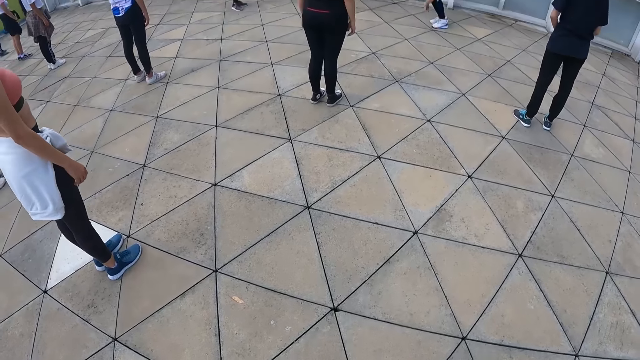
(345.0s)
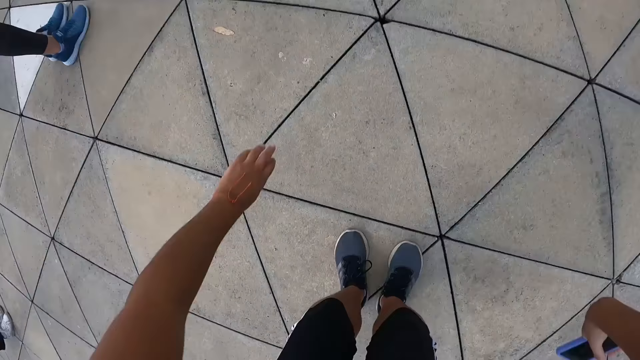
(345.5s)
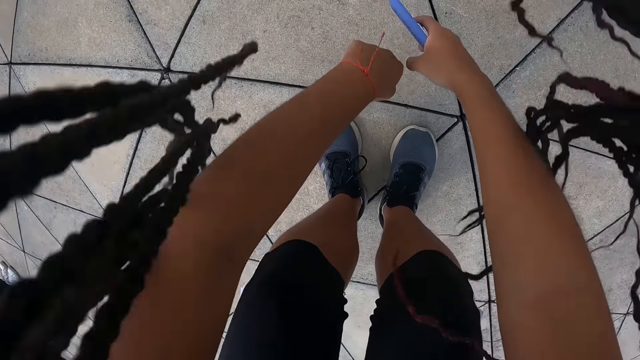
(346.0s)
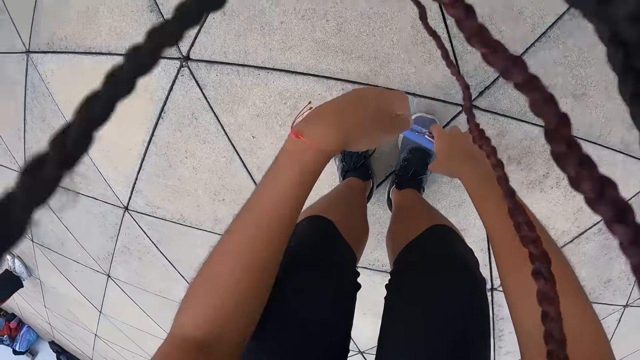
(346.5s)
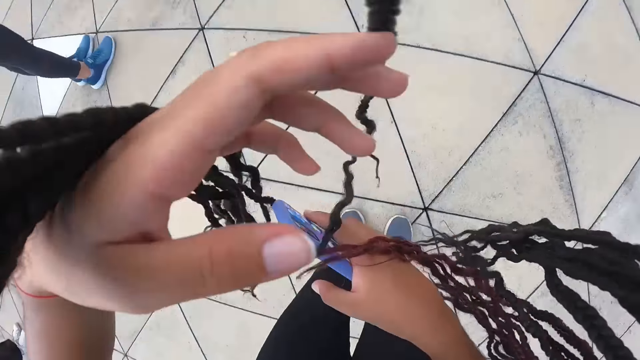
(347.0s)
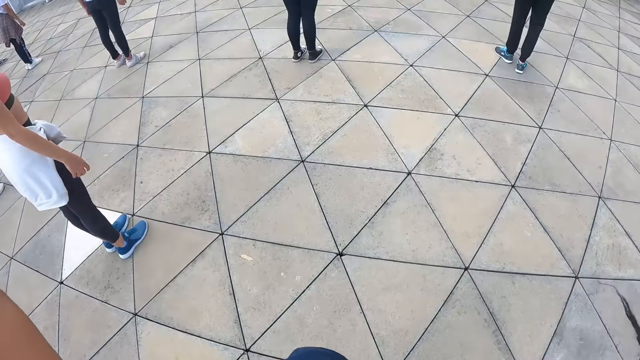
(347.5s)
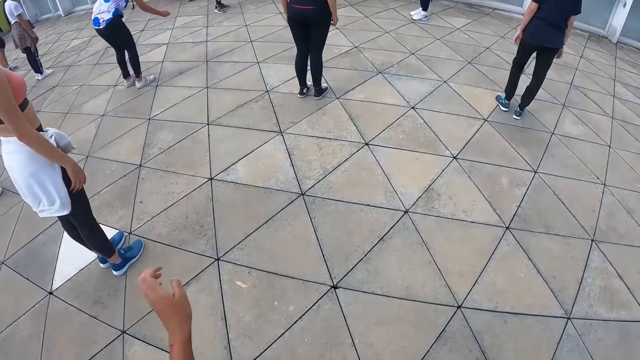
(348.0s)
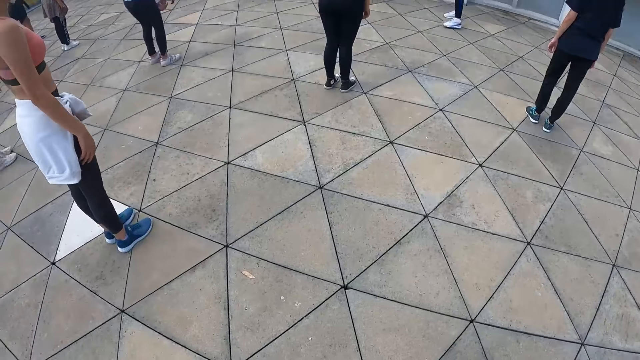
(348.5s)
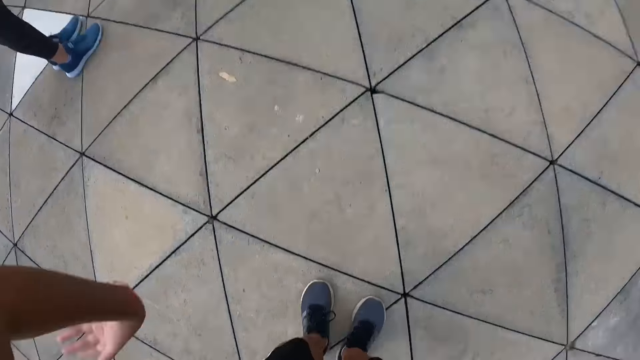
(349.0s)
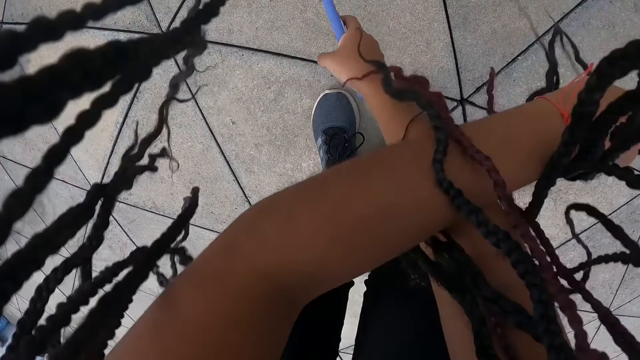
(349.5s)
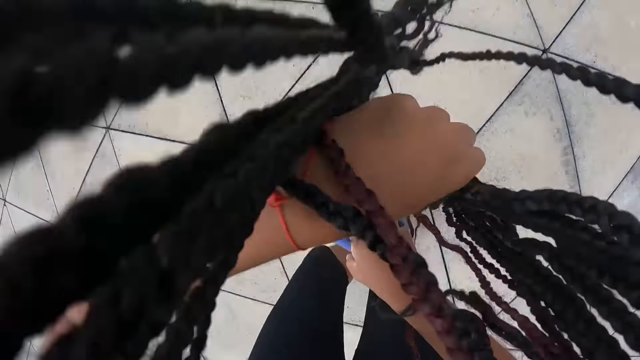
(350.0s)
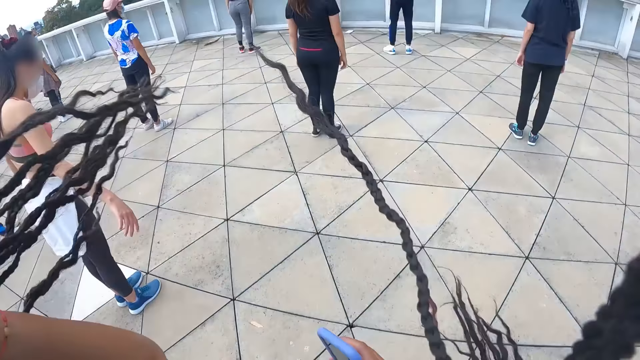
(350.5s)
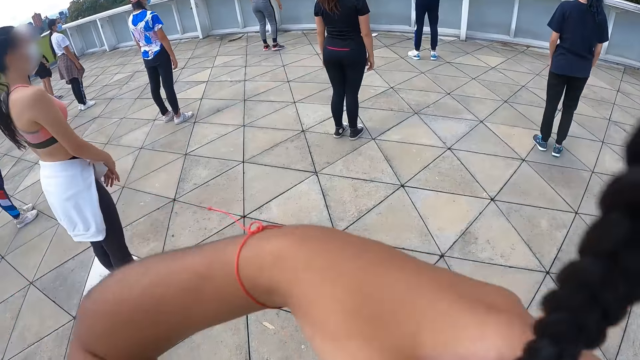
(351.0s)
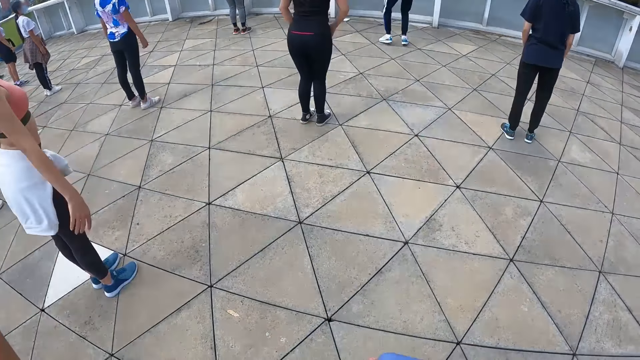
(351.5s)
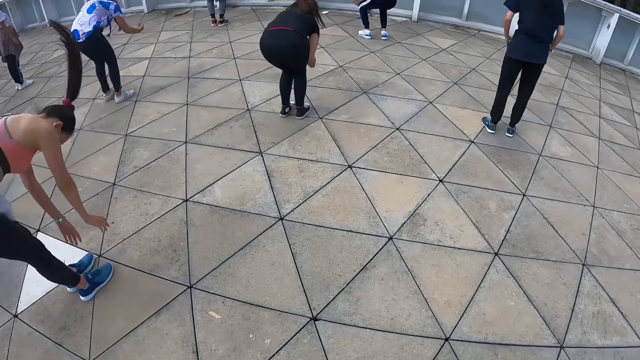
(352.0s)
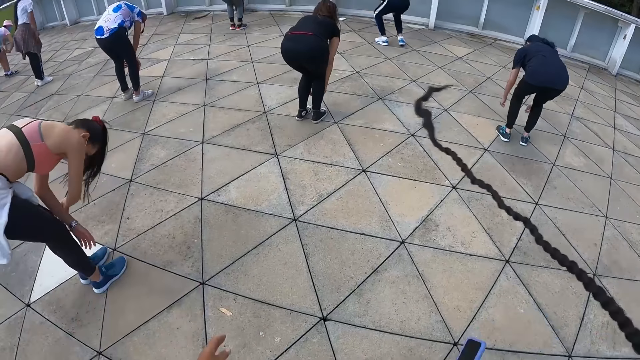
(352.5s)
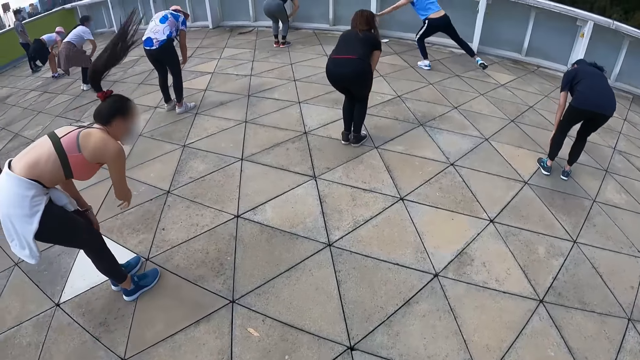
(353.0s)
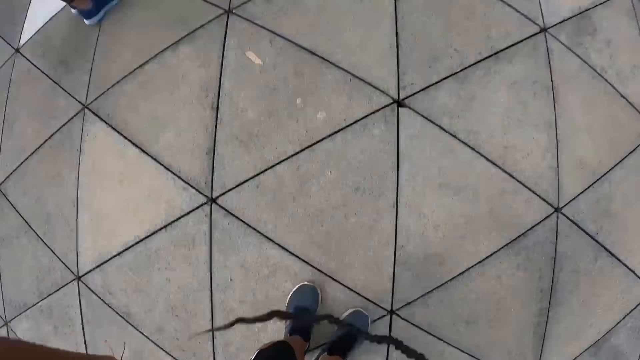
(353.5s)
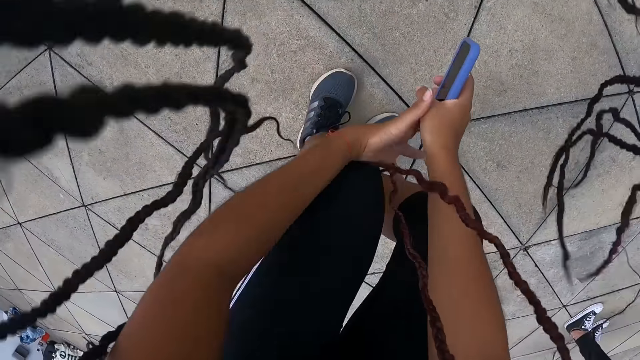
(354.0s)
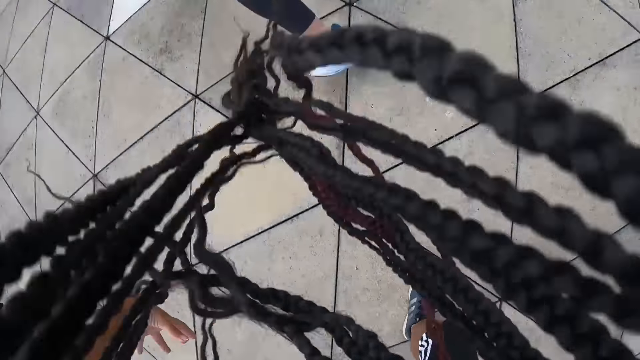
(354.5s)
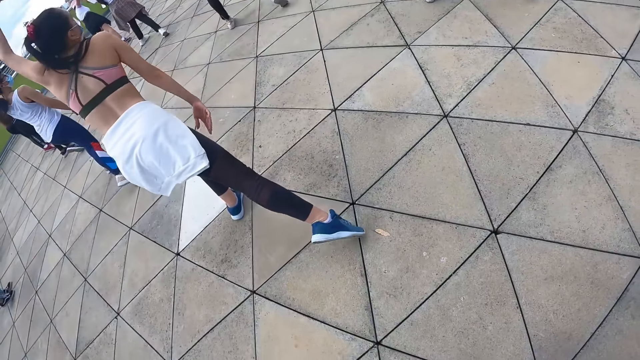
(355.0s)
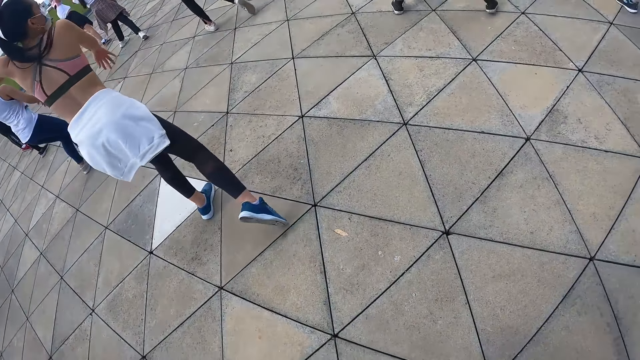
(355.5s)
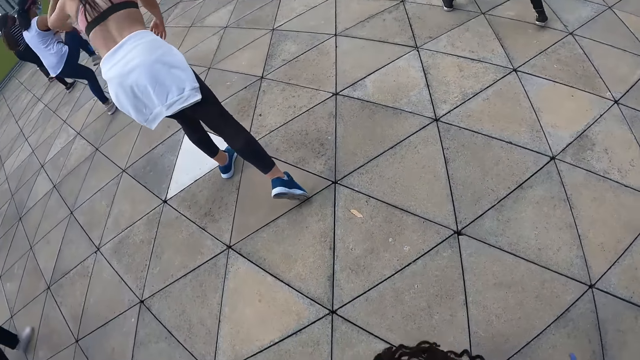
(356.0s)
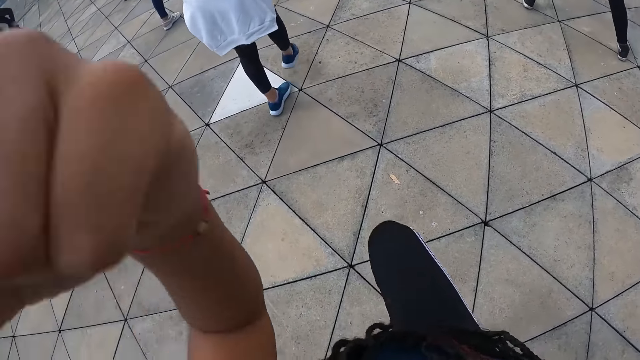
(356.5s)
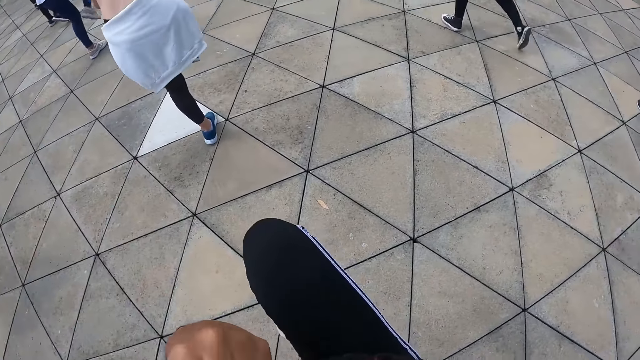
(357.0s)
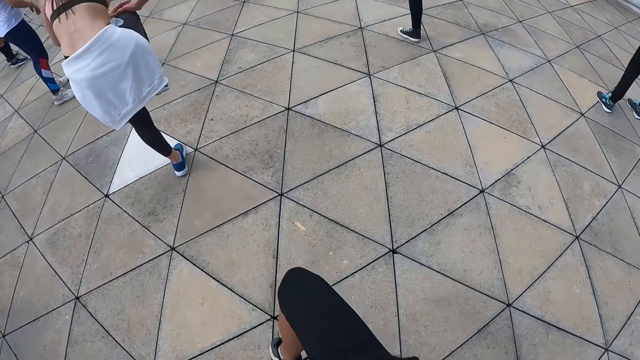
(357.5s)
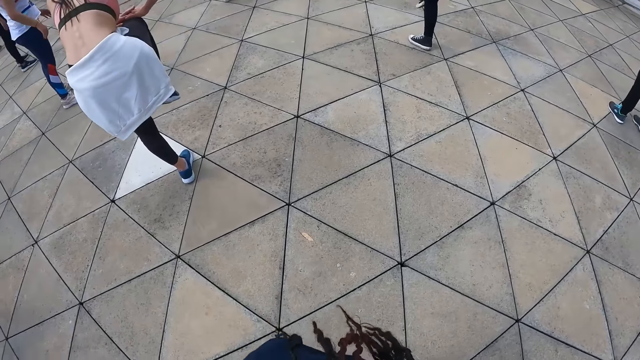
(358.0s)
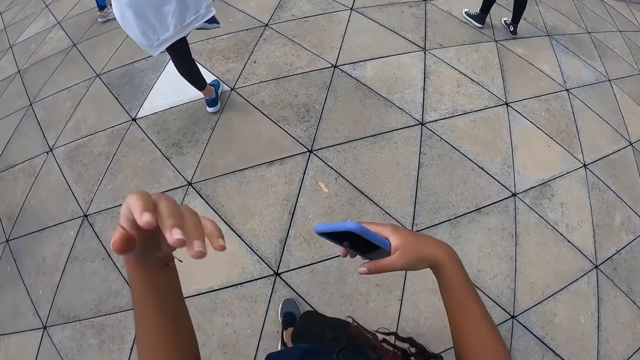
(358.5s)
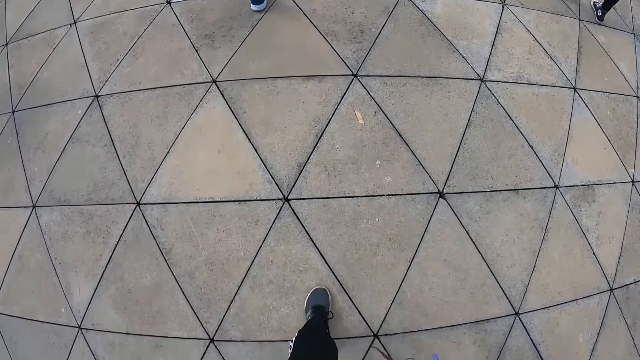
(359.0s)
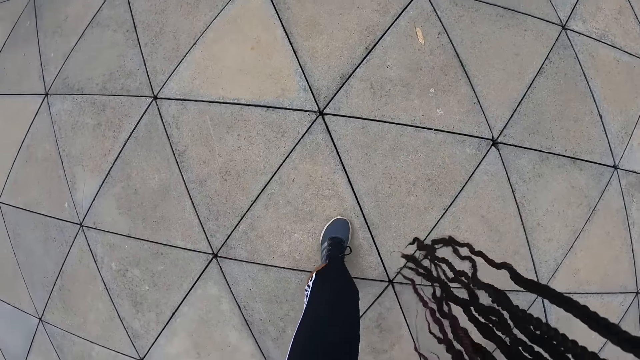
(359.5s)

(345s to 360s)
The camera wearer bends over. She rises. She adjusts her braids with her left hand. She bends over. She rises. She adjusts her braids with both hands. She bends over. She rises. She spreads her hands. She raises her right leg. She stretches the leg. She lowers her right leg.

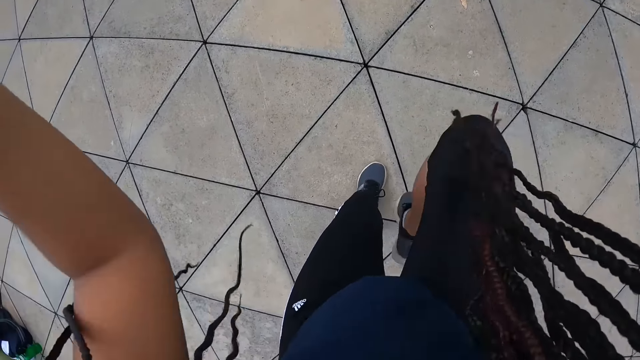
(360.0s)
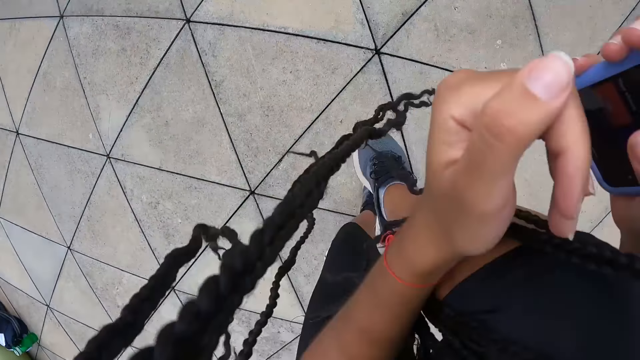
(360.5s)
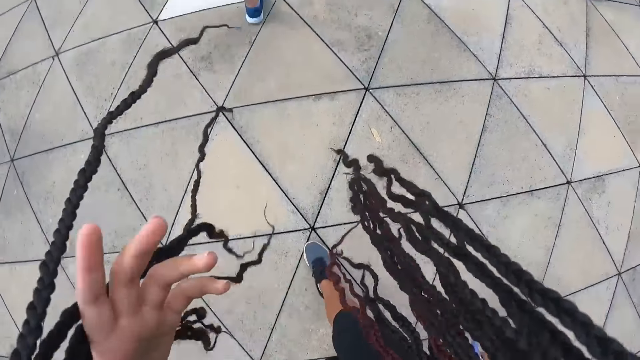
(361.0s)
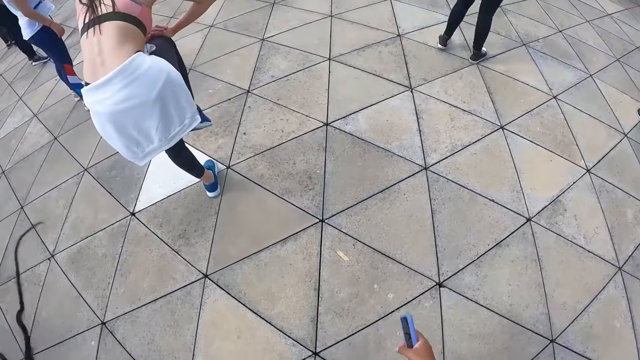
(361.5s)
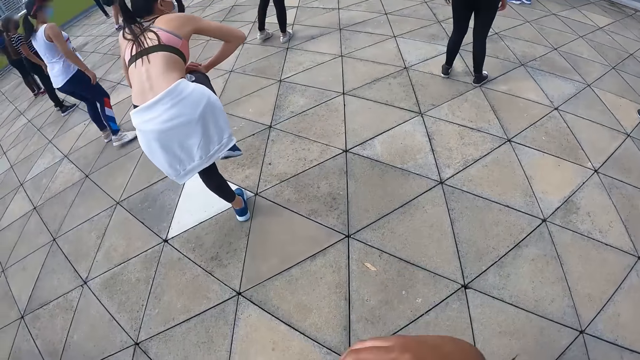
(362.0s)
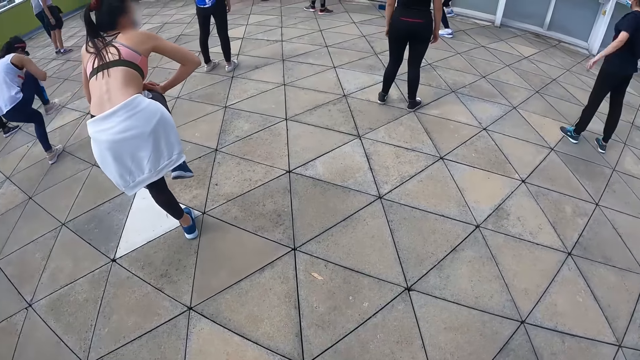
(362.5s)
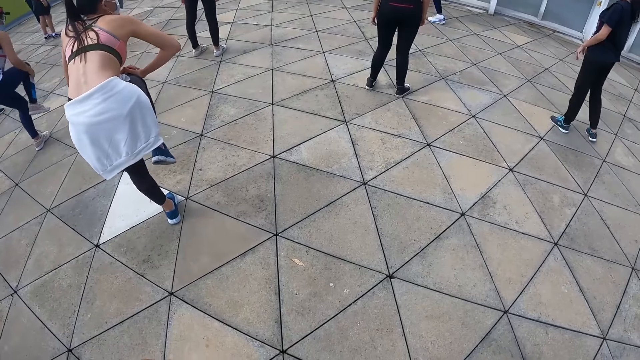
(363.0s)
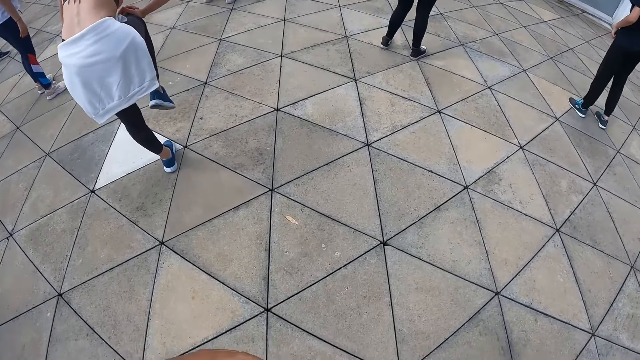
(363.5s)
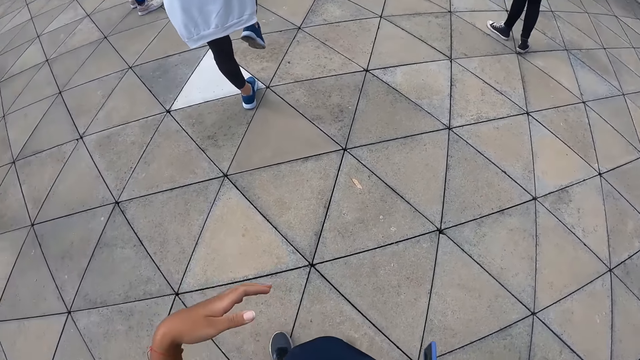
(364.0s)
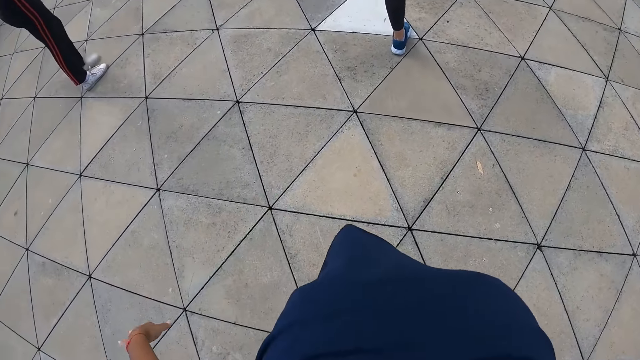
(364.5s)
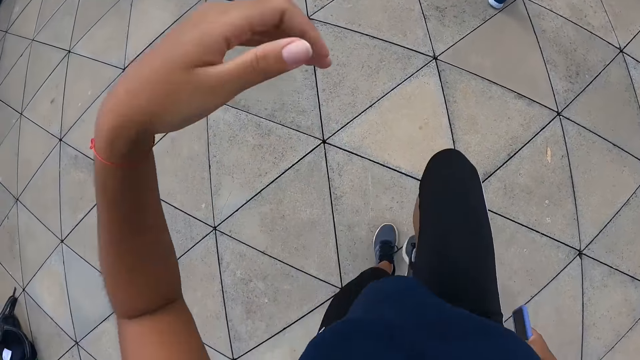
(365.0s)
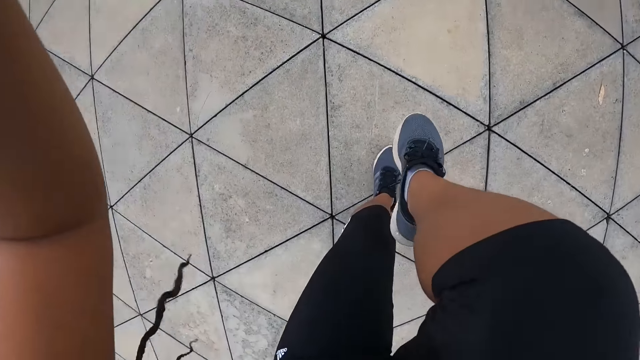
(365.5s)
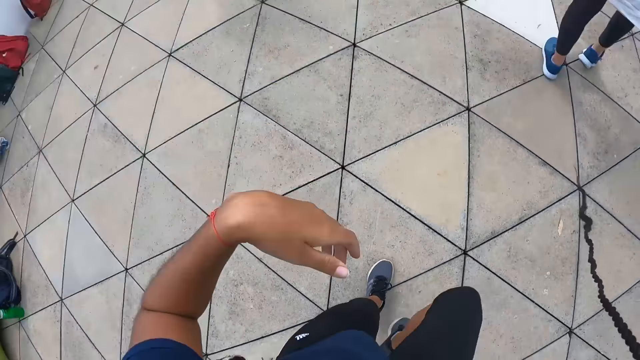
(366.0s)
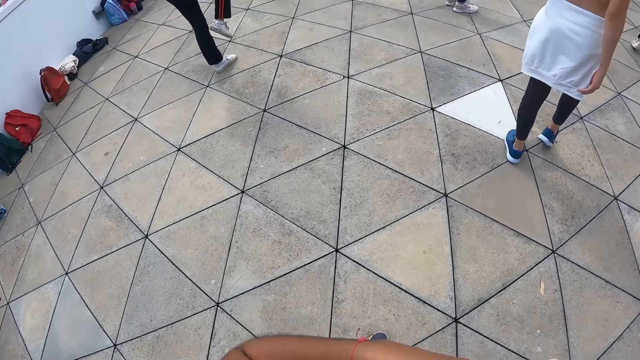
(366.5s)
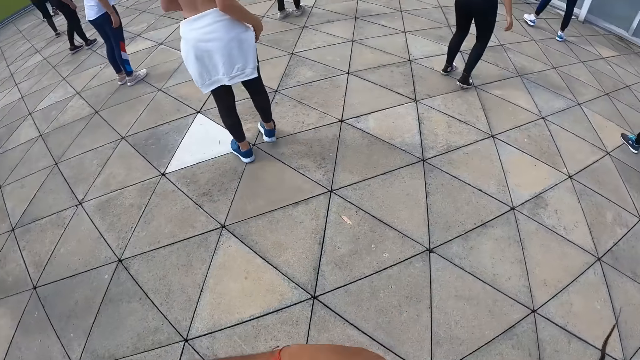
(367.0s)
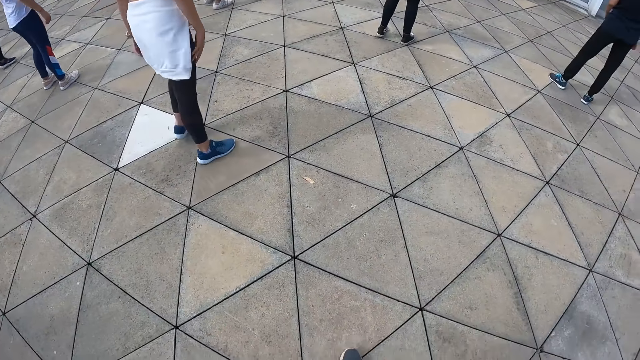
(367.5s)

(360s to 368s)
The camera wearer raises her right leg. She lowers her hands towards her right leg. She lowers her right leg. She adjusts her braids with her hands. She raises her left hand. She raises her right leg. She lowers her right leg.
